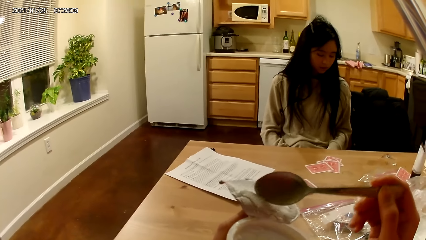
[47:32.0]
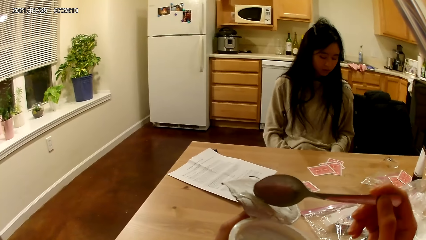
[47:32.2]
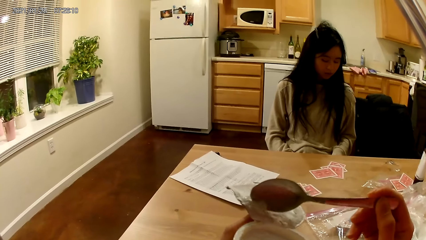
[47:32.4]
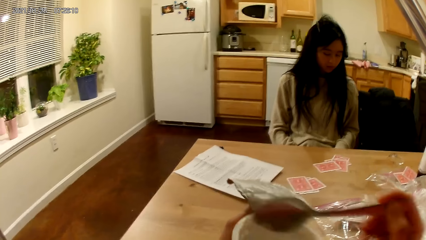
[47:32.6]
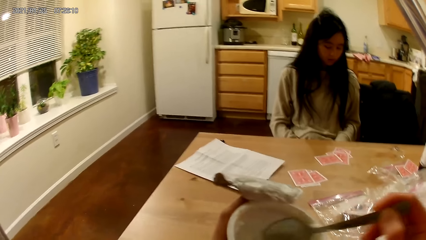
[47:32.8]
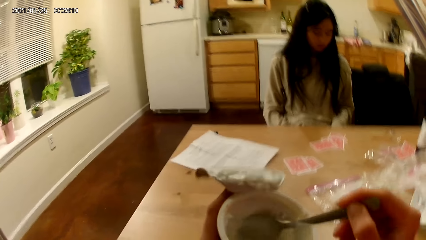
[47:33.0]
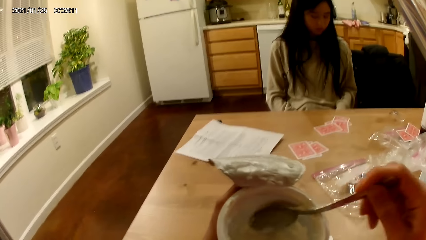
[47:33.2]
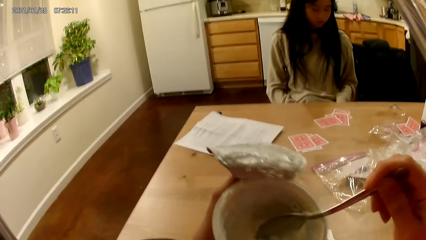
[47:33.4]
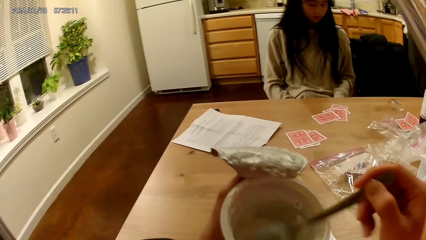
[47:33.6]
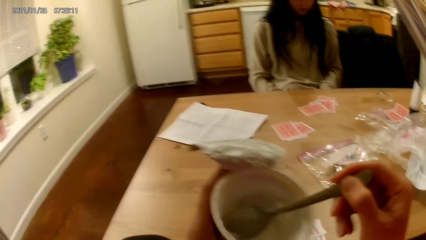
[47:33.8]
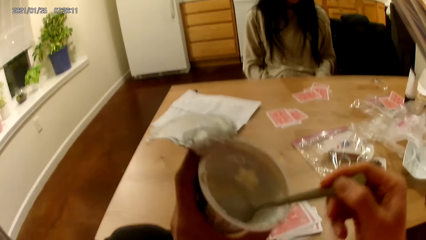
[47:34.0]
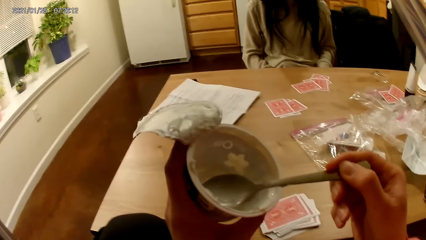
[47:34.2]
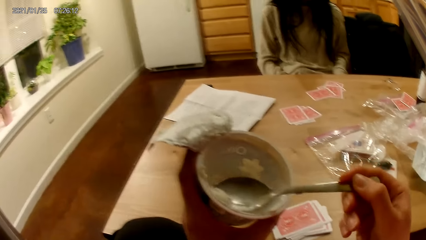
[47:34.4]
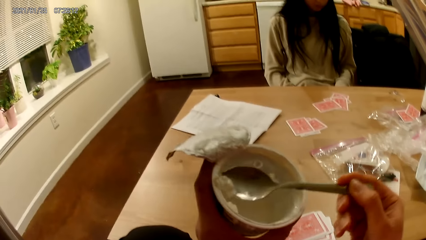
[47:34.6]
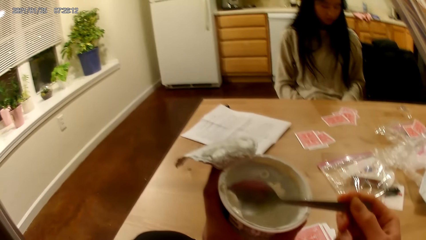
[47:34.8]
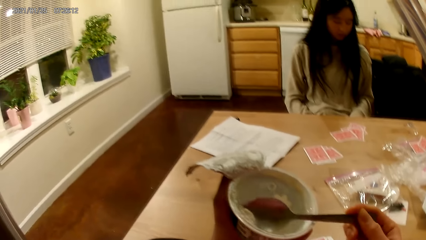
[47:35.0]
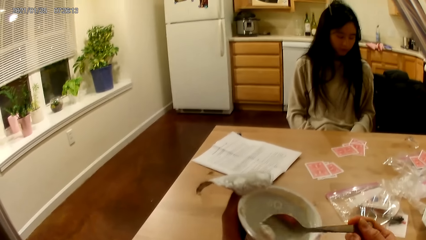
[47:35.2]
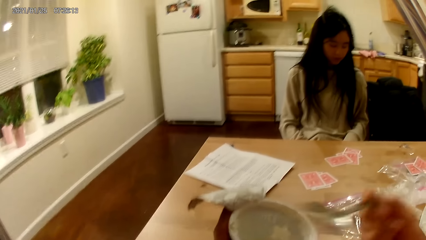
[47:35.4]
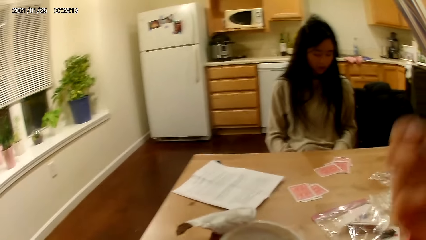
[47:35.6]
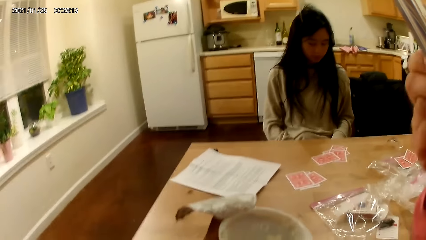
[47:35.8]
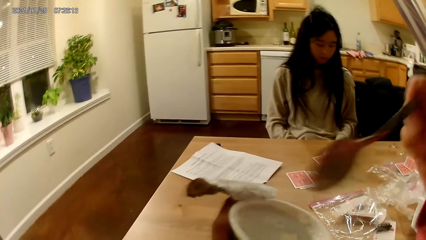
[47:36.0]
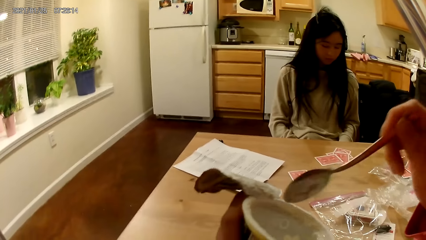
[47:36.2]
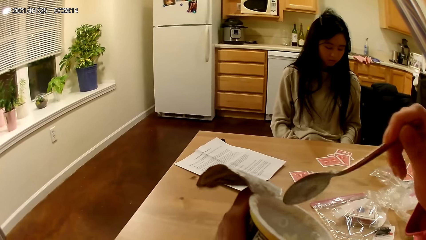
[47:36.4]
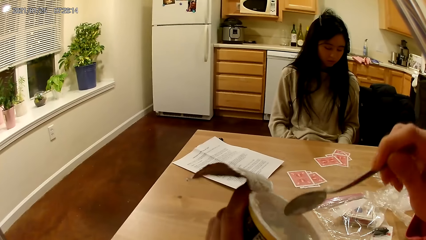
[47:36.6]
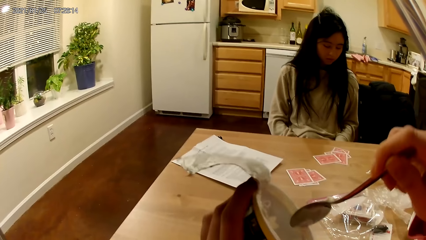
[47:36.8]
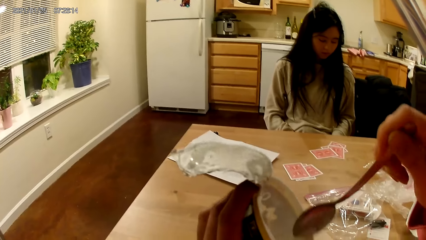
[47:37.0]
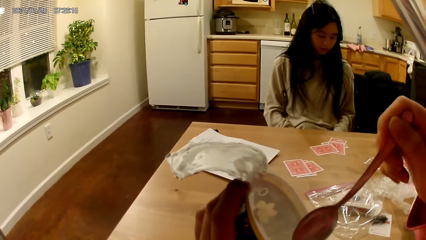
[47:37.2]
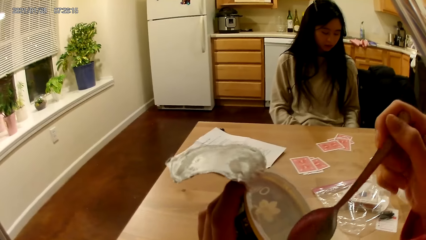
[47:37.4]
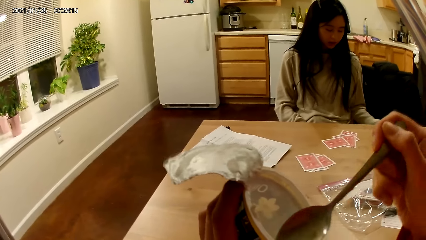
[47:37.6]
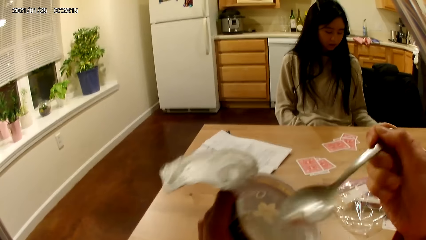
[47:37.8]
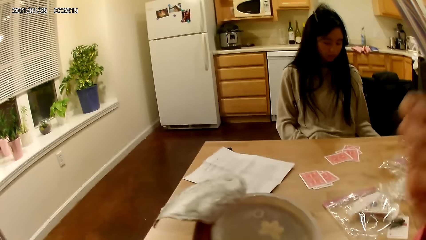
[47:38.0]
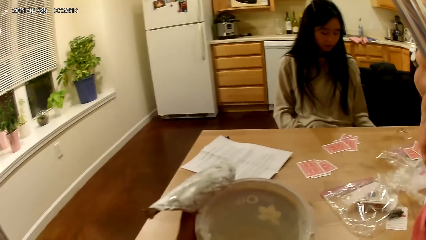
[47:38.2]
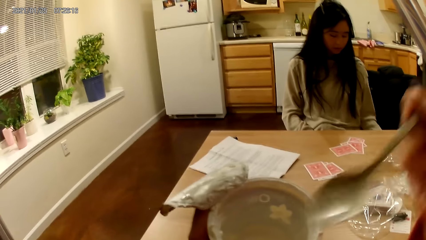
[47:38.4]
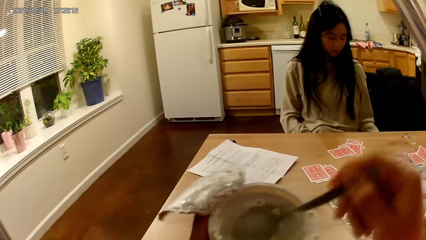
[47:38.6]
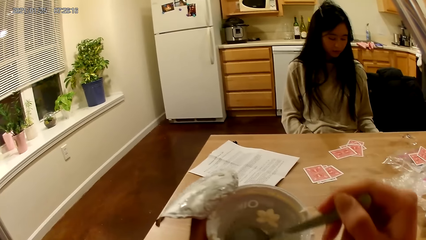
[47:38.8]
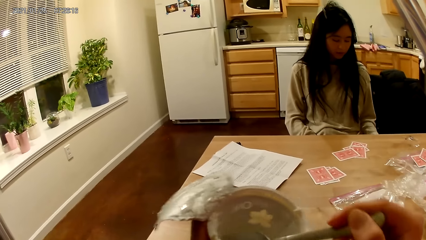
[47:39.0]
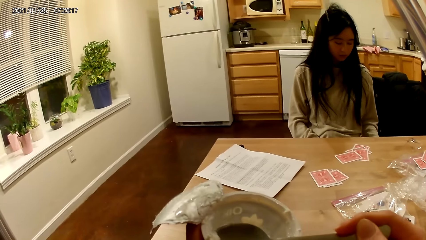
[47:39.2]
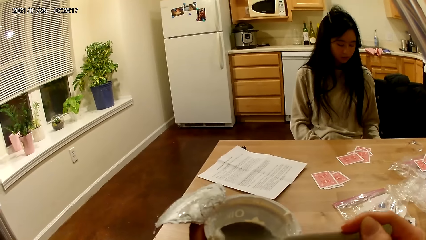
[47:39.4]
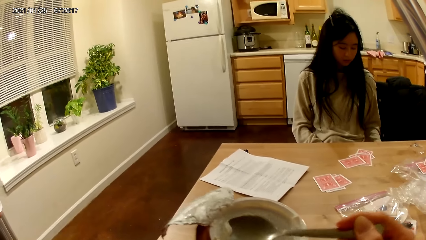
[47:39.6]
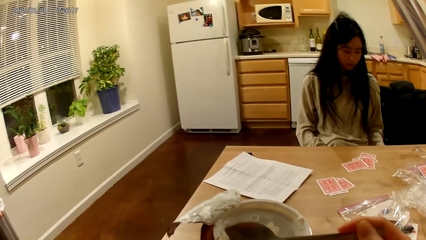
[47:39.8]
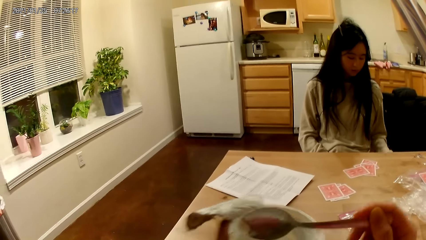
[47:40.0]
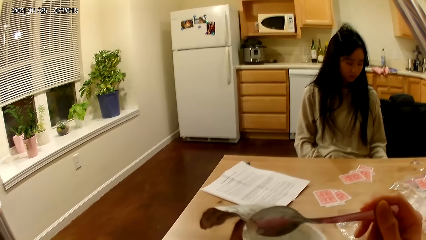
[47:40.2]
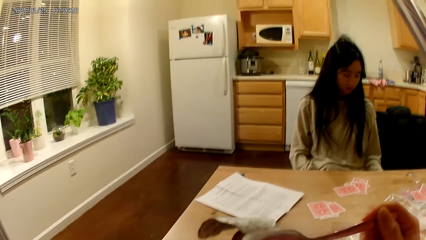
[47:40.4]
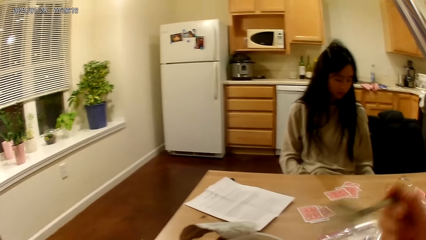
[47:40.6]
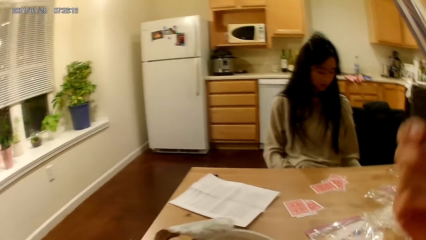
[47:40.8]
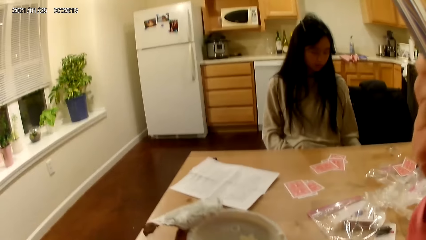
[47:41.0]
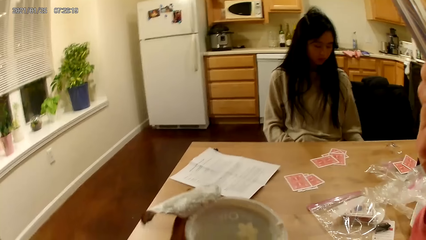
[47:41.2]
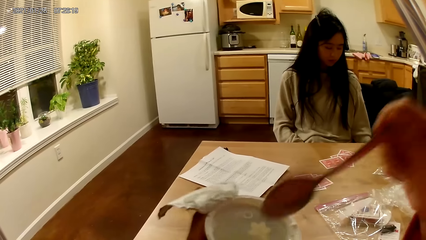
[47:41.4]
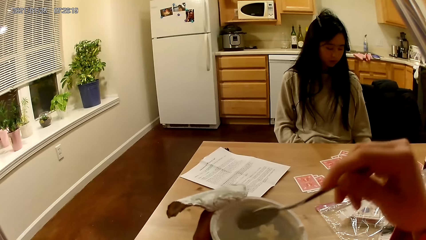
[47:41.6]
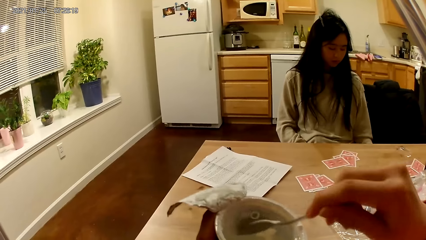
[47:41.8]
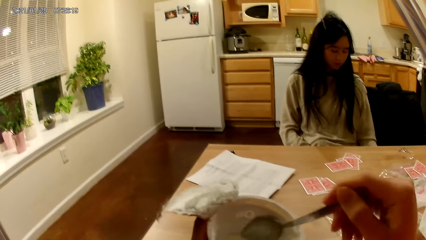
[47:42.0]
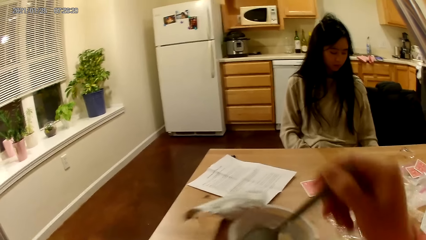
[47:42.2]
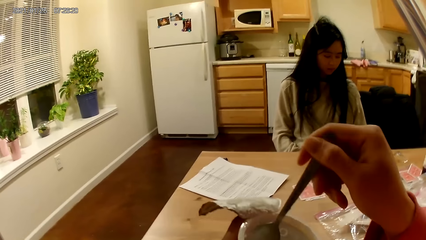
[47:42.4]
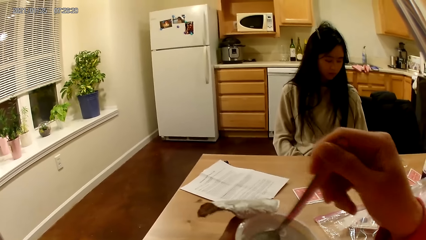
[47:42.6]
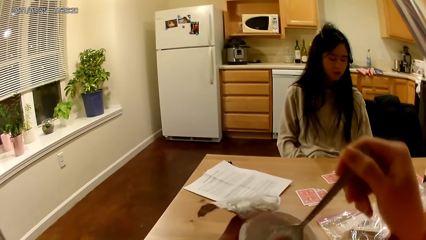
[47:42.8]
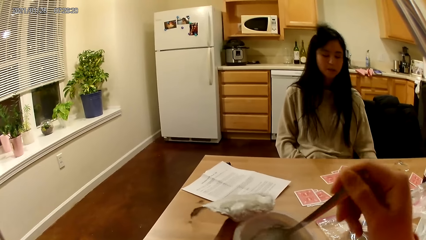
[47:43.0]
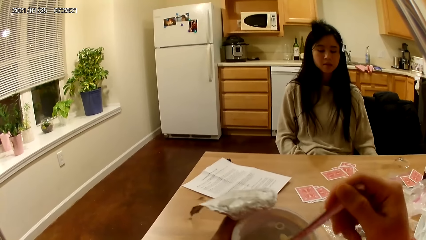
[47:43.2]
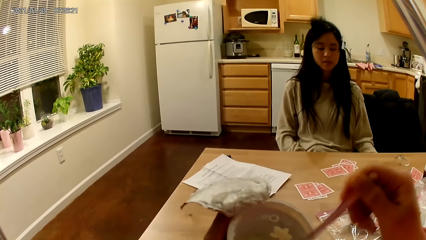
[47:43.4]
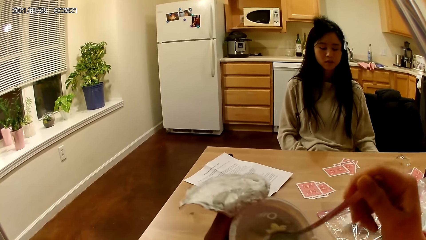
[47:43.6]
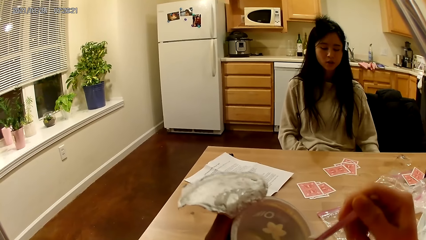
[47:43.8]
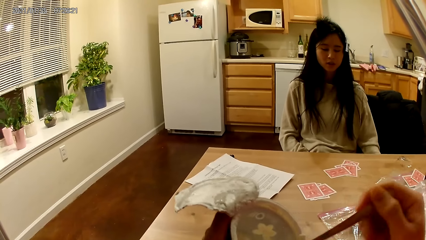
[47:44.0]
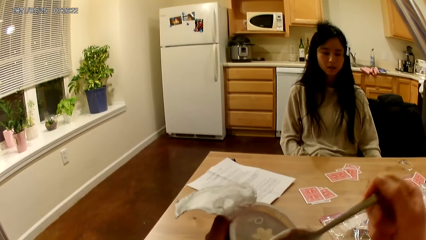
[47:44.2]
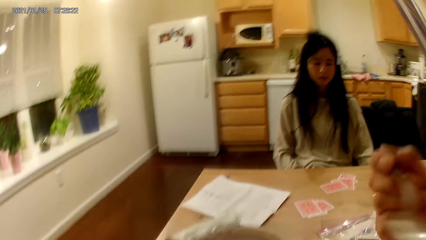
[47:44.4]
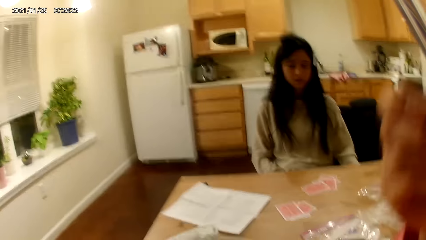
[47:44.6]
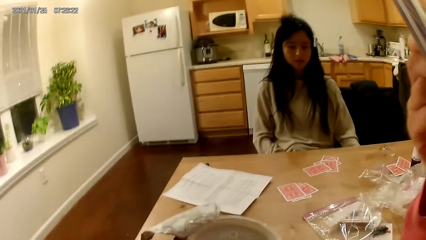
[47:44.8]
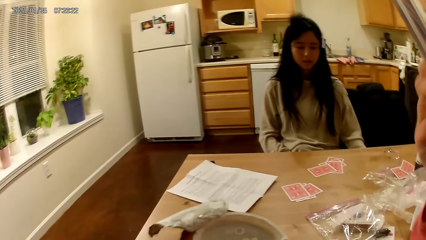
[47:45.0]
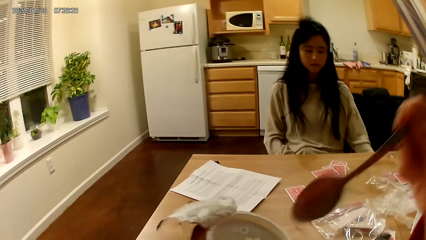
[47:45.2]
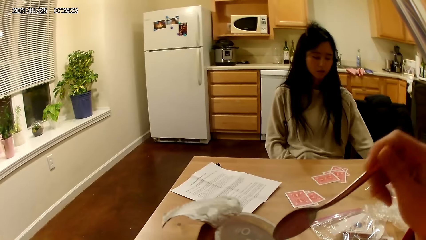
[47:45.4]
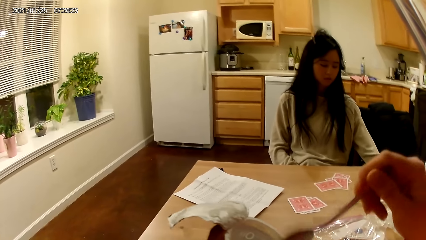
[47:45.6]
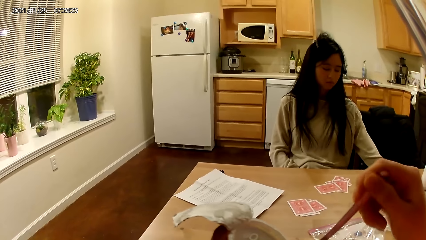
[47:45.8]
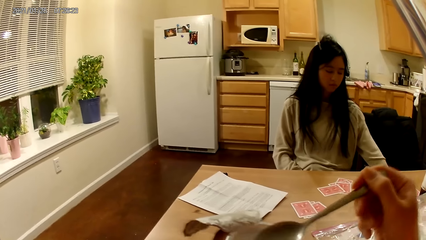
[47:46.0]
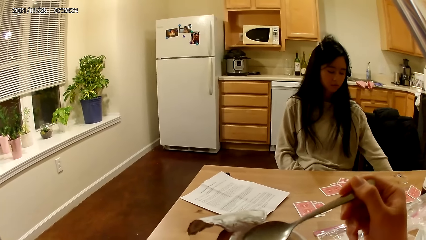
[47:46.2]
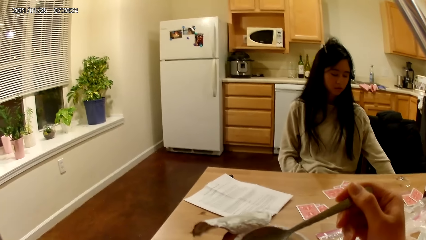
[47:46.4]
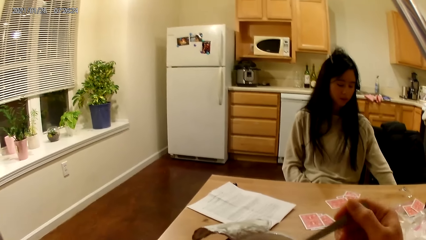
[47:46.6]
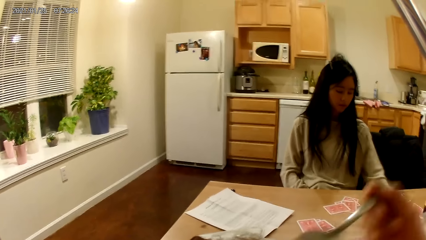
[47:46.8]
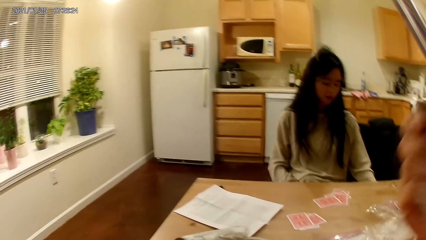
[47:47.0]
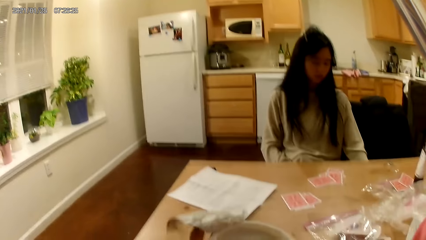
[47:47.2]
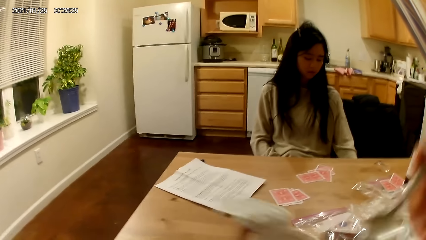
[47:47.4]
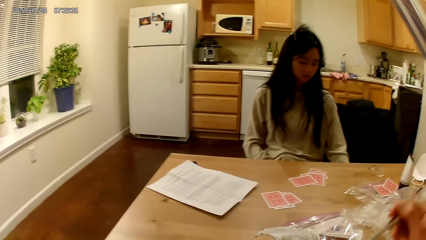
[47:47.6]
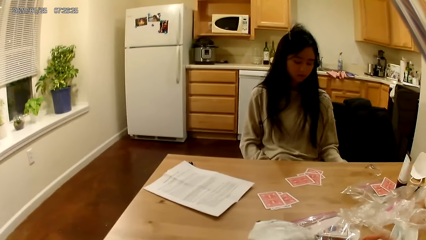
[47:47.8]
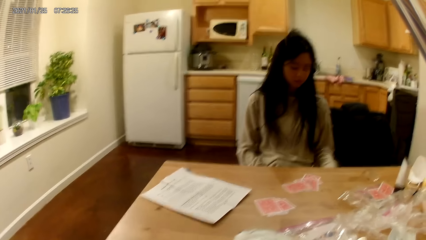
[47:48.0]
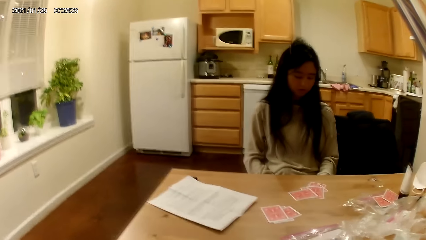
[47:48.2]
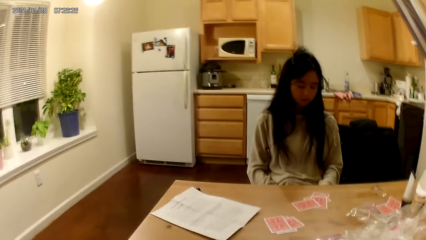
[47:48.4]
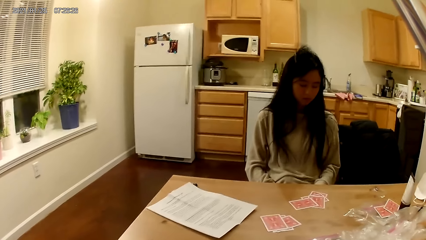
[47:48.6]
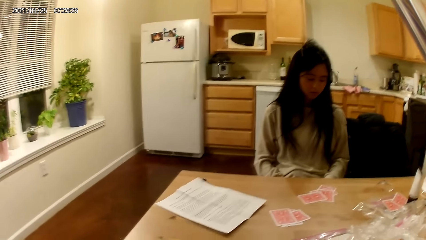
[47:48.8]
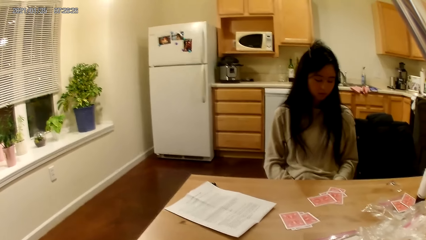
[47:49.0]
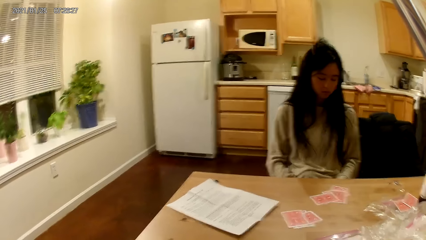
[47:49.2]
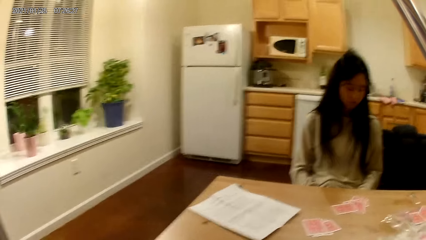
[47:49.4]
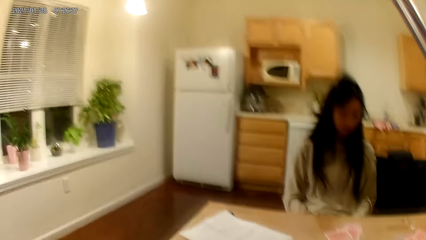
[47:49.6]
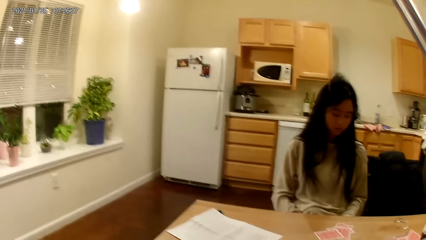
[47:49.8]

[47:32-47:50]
The camera wearer scoops food. They scoop food again. They eat ice cream with the spoon. They scoop the food. They eat the food. They scoop the food. They eat the food. They scoop the food. They eat the food. They scoop another food from the container. They put the food in the mouth.
